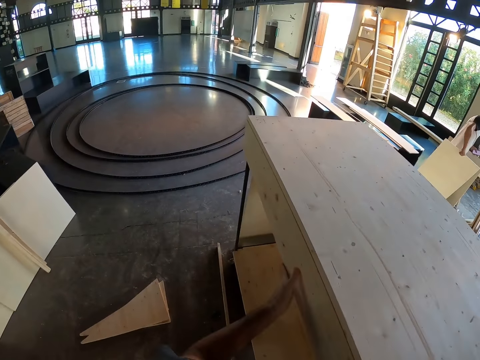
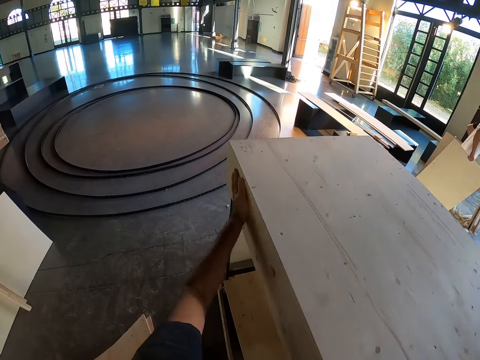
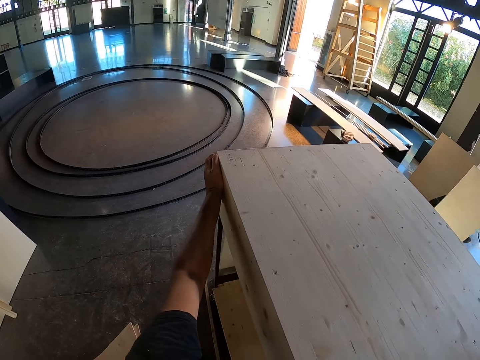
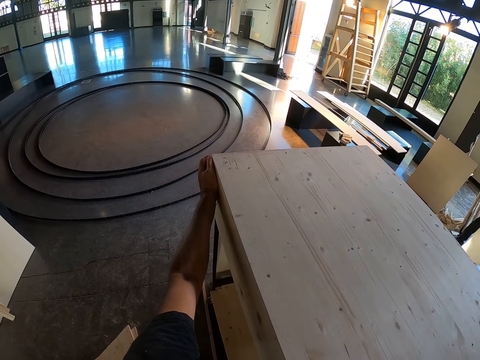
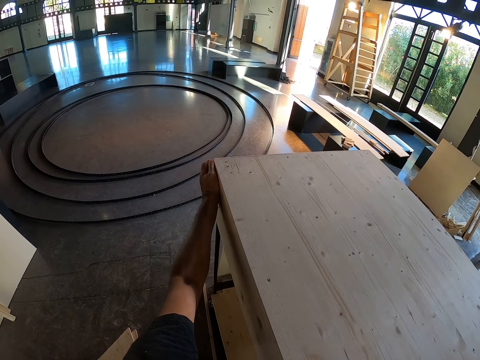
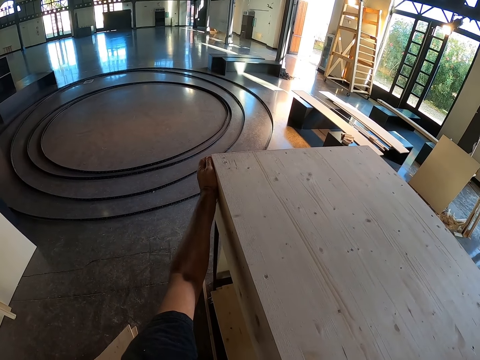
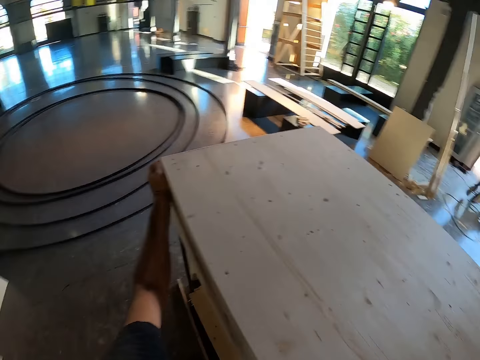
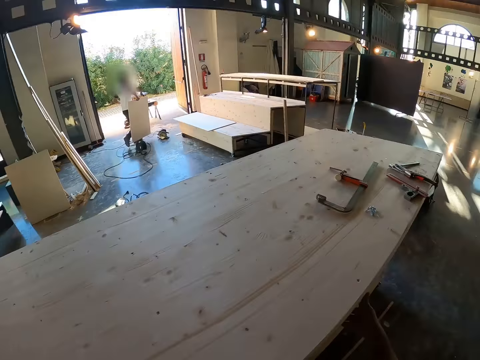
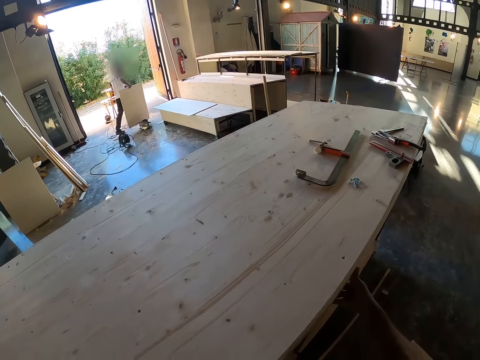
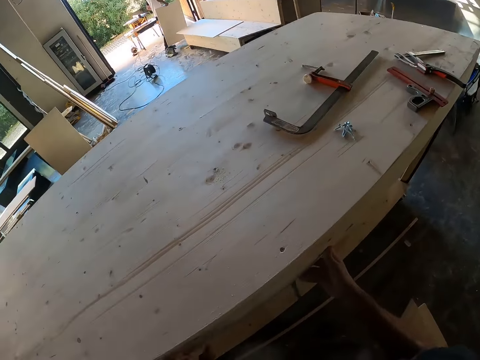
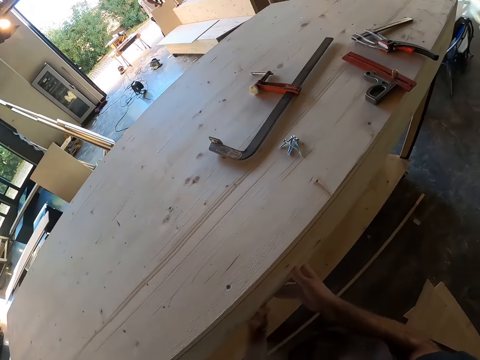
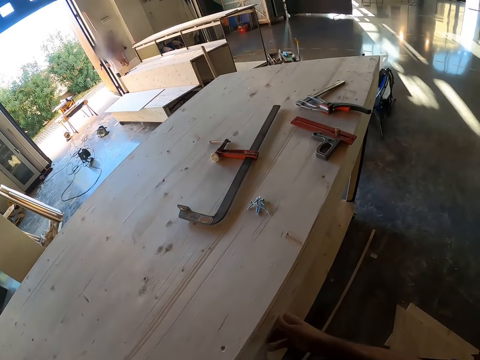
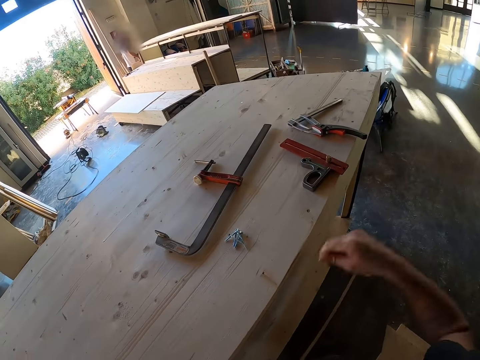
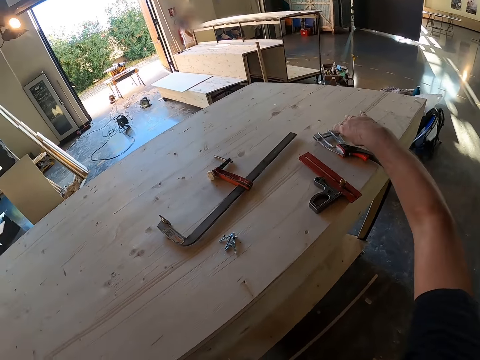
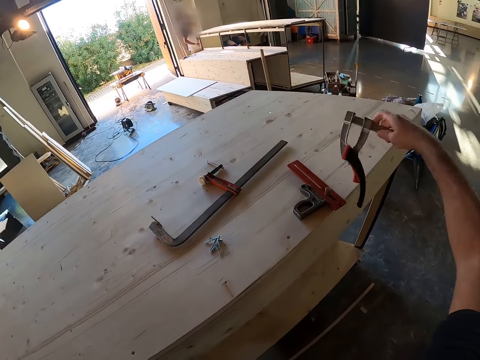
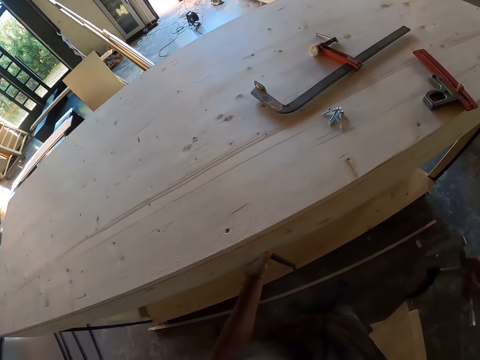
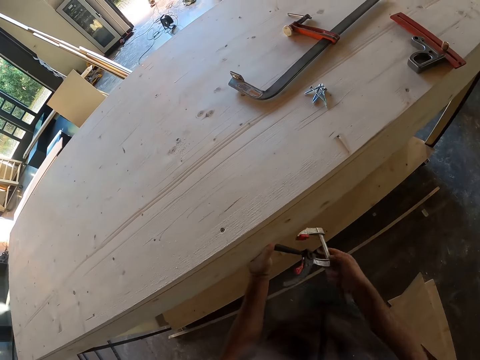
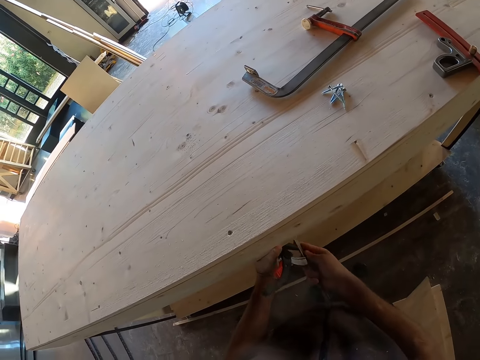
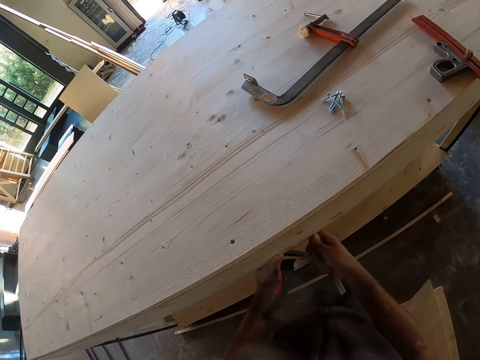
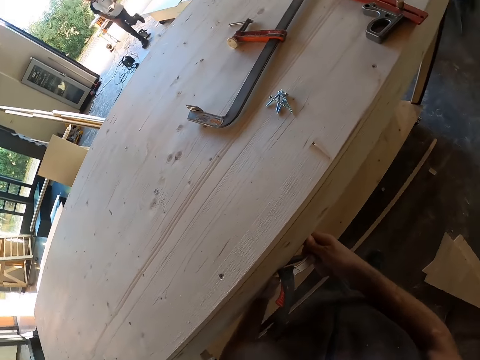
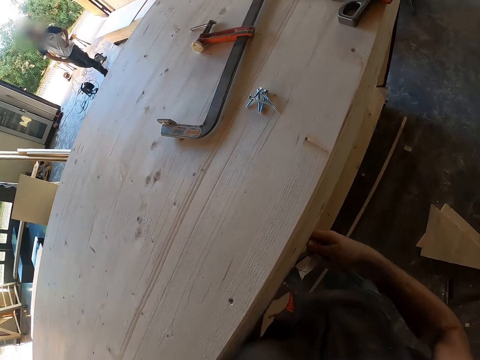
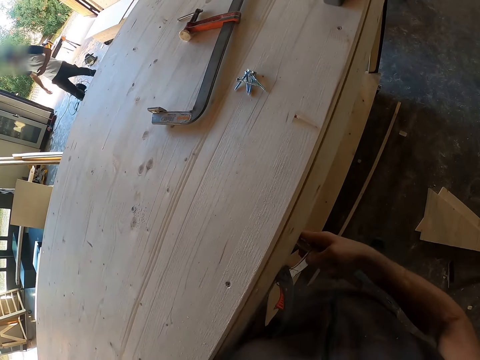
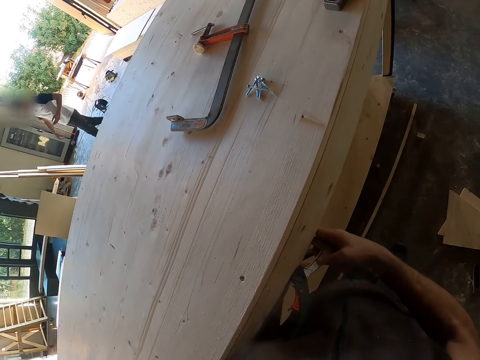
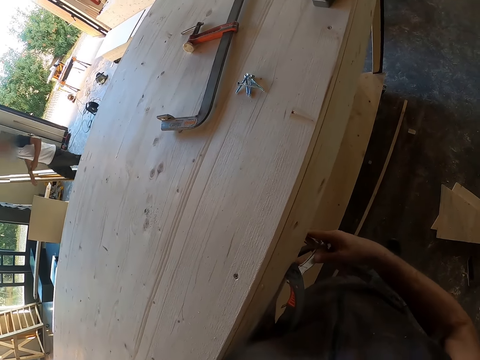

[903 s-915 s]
The camera wearer picks the clamp from the wooden shelf with his right hand. He holds the wooden plank to the wooden shelf horizontally with the clamp in both hands.

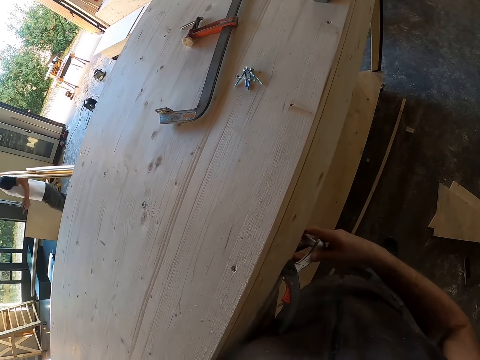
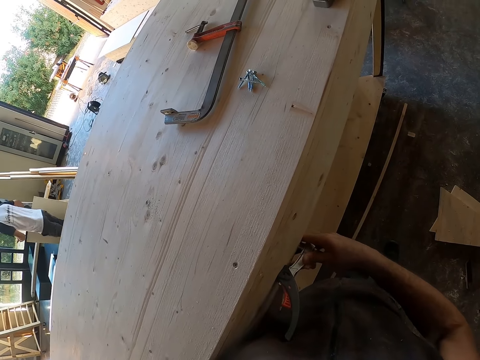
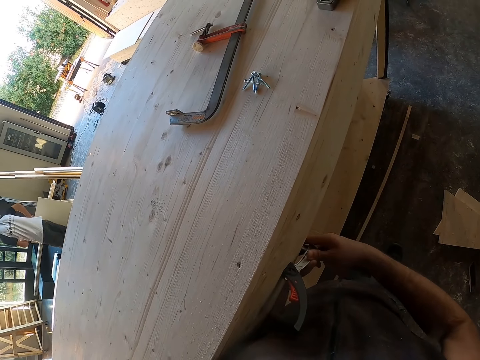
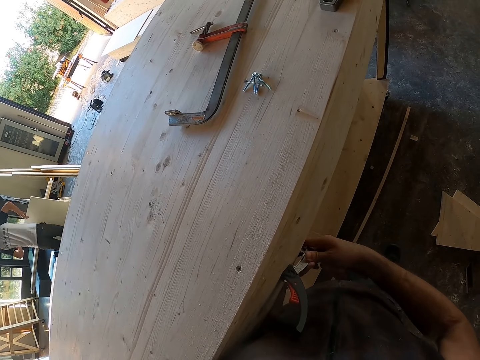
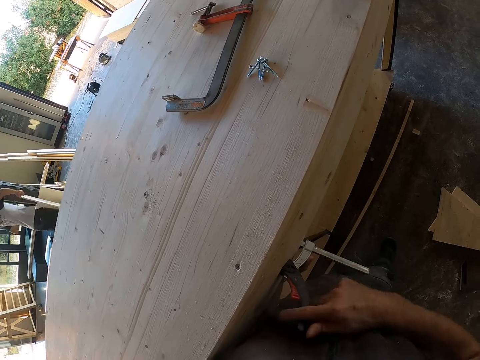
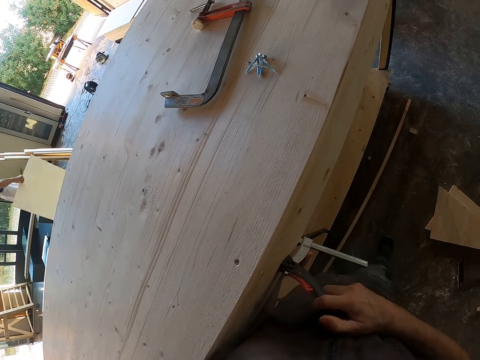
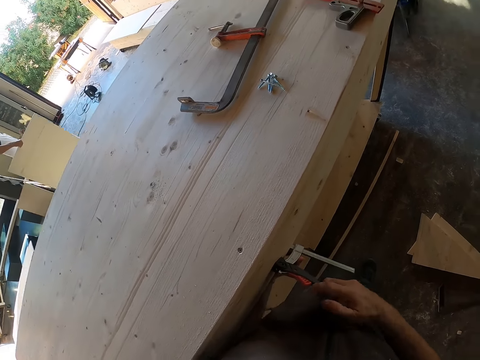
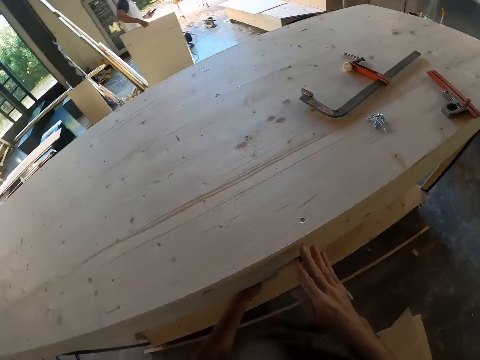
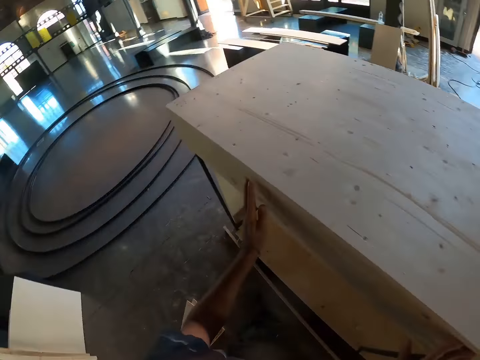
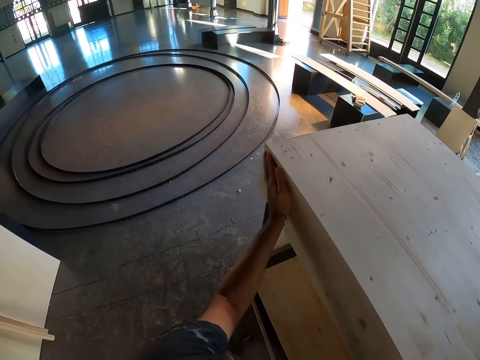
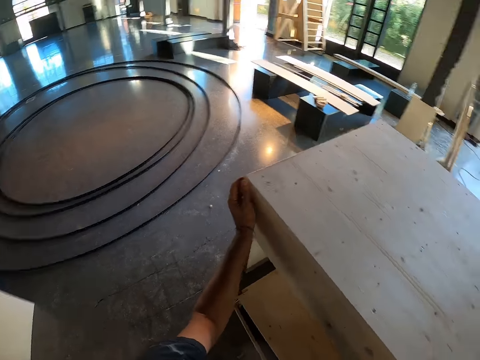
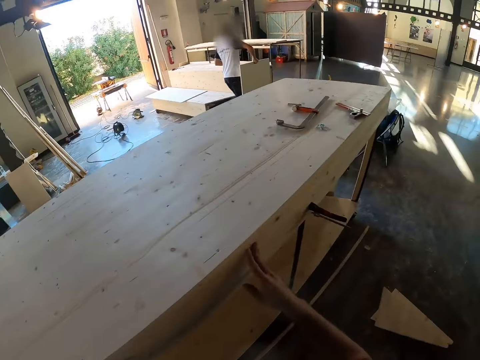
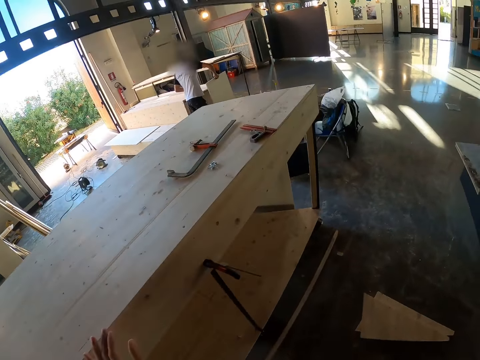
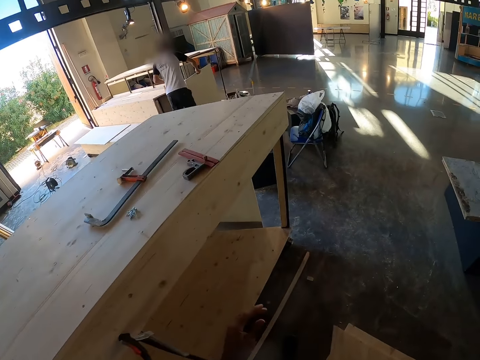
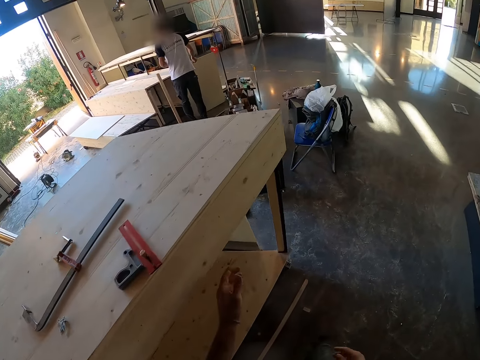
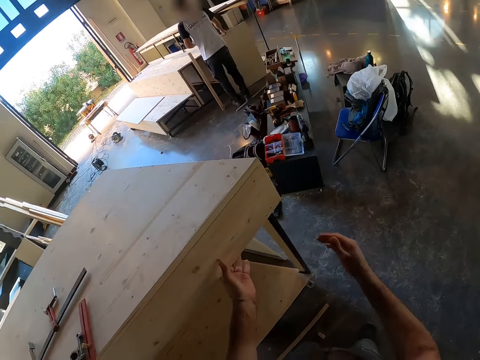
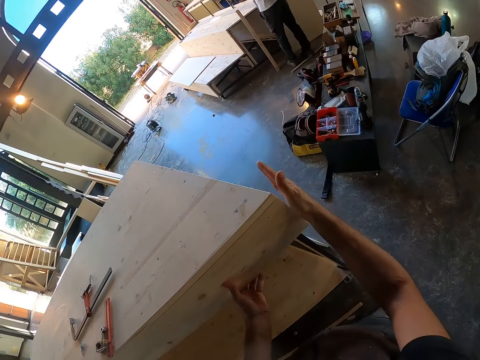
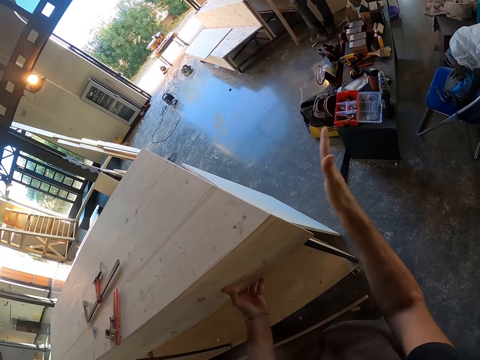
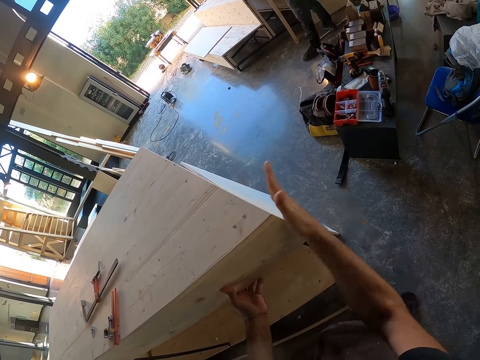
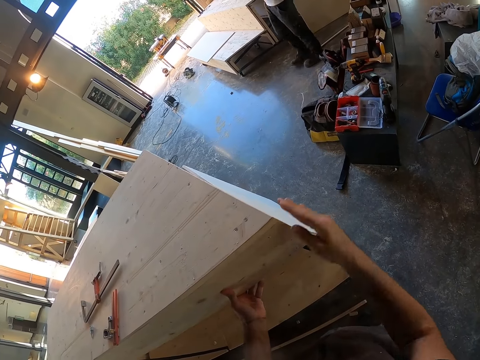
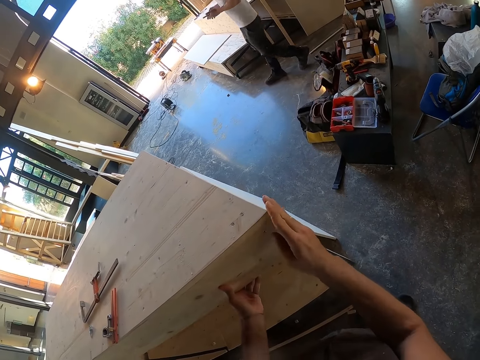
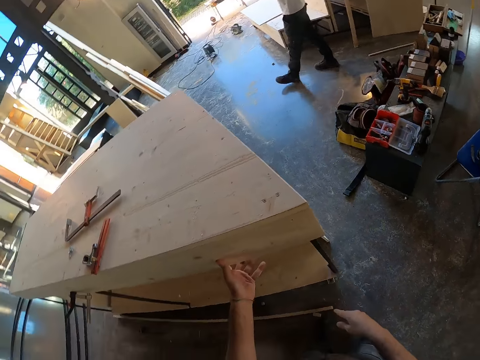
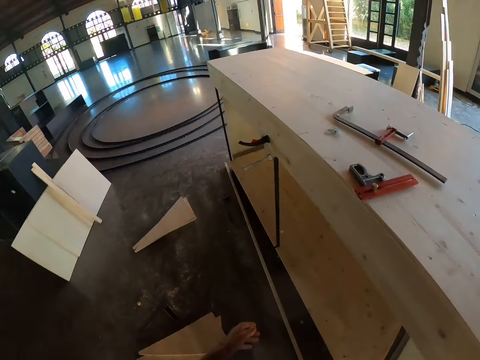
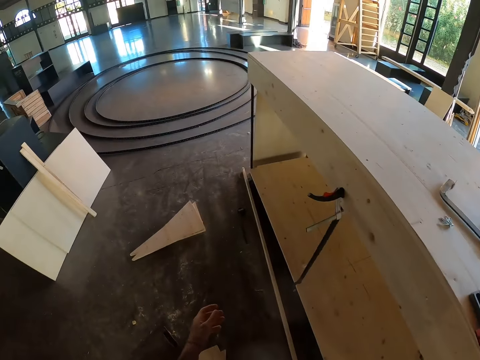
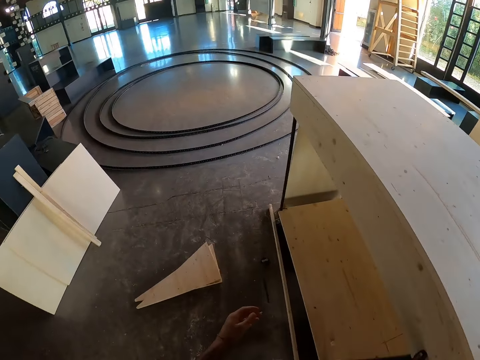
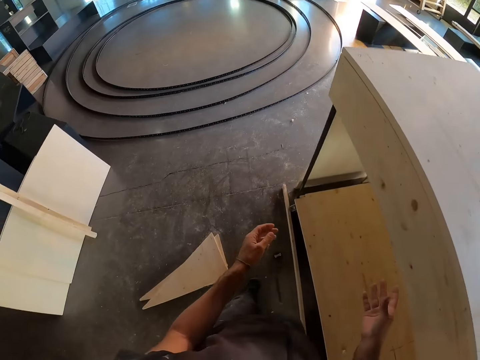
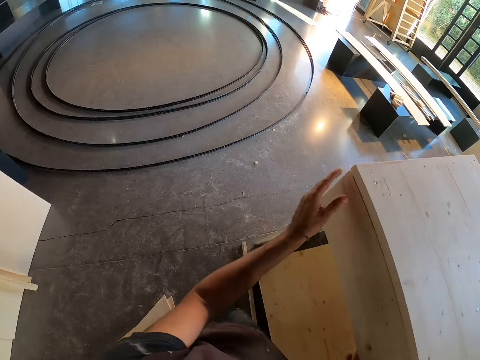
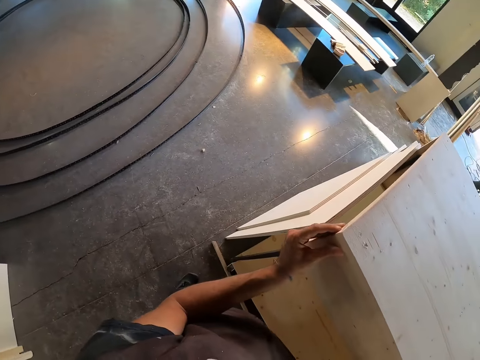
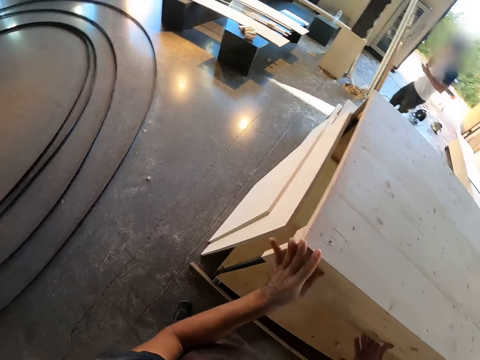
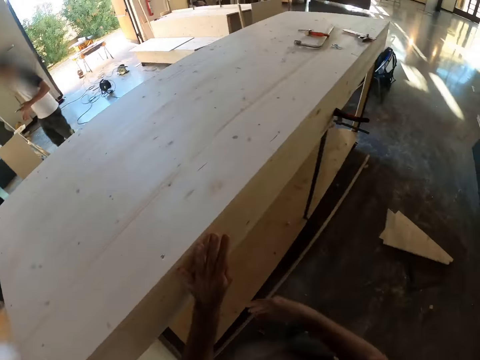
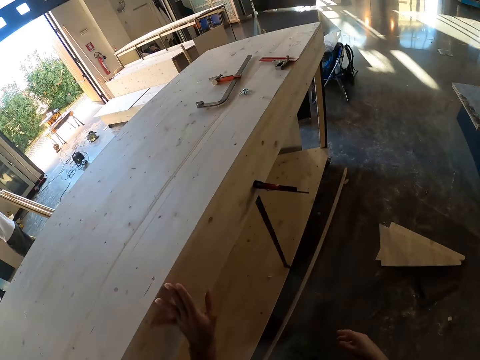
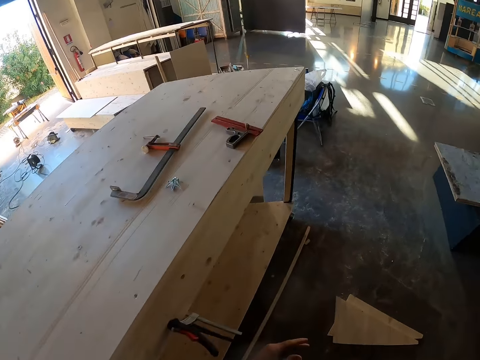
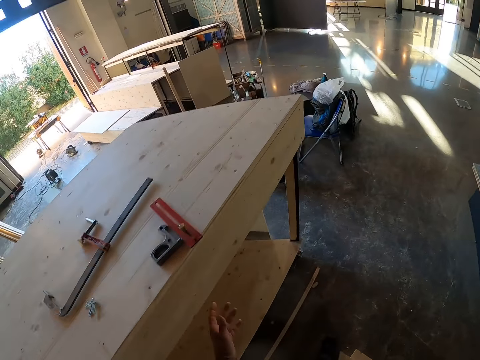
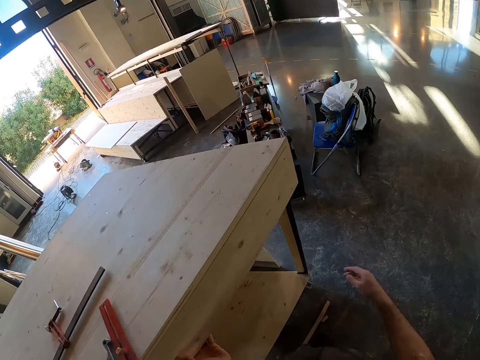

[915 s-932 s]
The camera wearer tightens the clamp on the wooden shelf with his right hand. He moves his hands on the wood on the stand. He adjusts the wooden plank on the wooden shelf with both hands. He walks to the other end of the wood on the stand. He adjusts the wood on the stand. He wipes the edge of the wood with his hand. He walks to the other end of the wood along the stand. He adjusts the wood on the stand. He moves his hand on the wood on his way along the stand.
